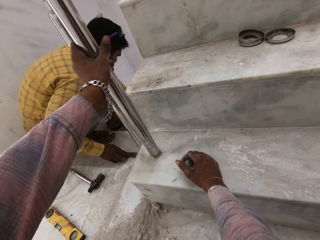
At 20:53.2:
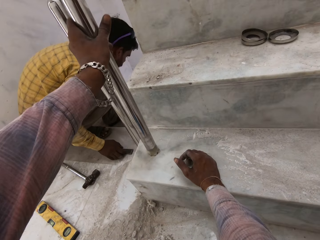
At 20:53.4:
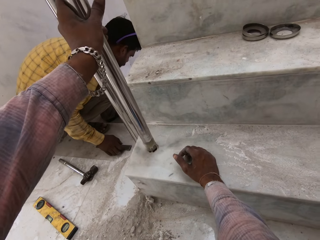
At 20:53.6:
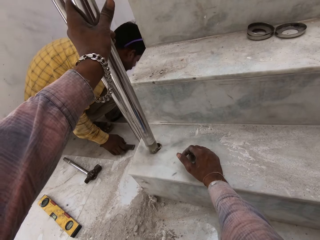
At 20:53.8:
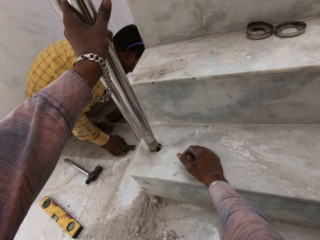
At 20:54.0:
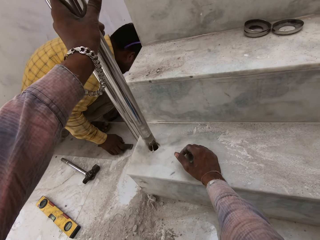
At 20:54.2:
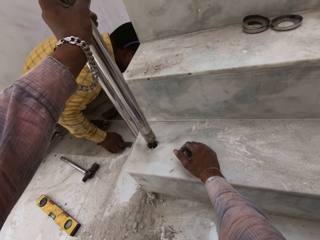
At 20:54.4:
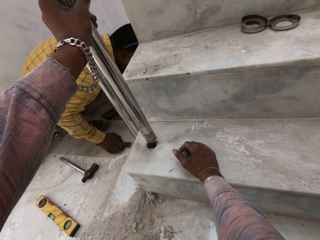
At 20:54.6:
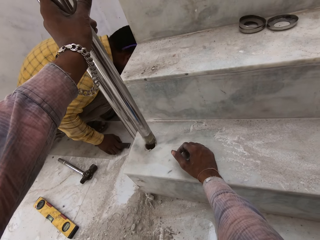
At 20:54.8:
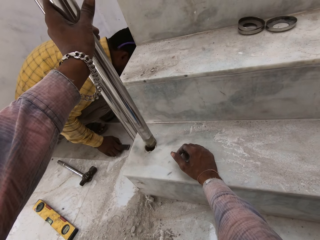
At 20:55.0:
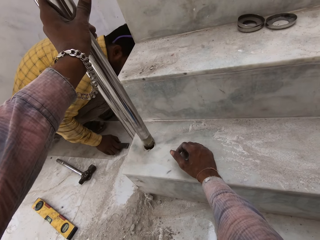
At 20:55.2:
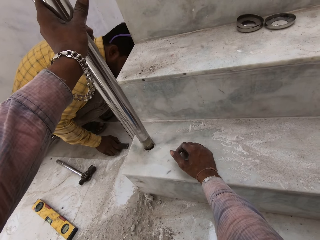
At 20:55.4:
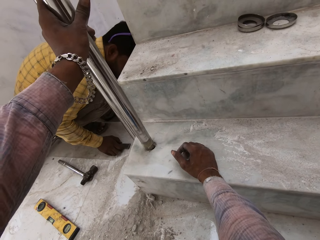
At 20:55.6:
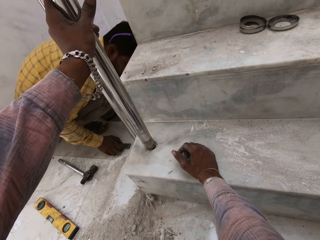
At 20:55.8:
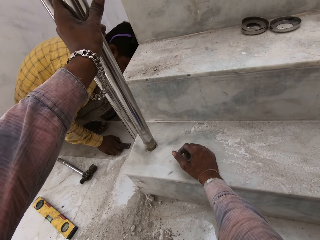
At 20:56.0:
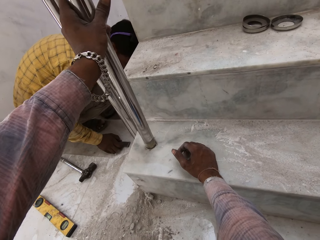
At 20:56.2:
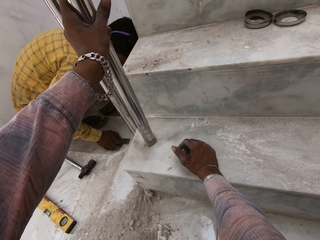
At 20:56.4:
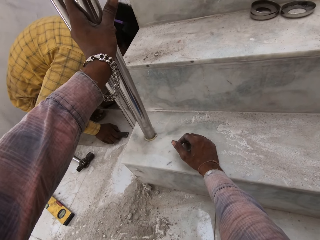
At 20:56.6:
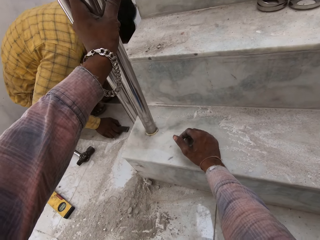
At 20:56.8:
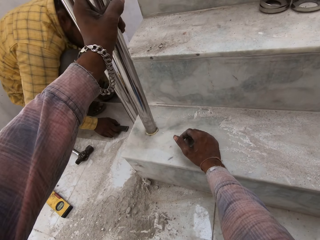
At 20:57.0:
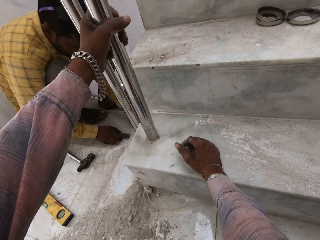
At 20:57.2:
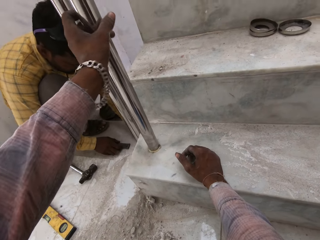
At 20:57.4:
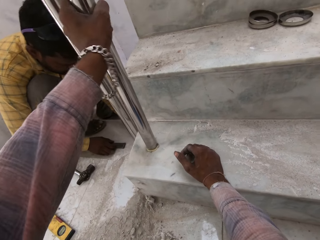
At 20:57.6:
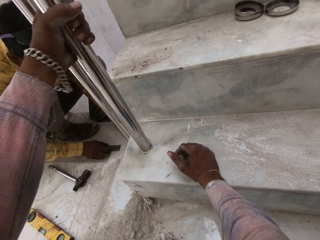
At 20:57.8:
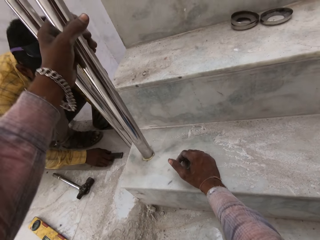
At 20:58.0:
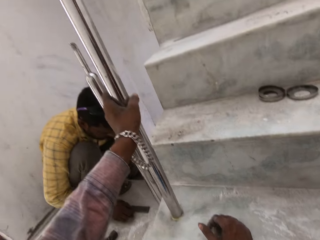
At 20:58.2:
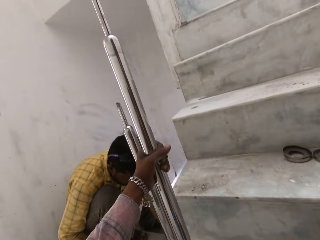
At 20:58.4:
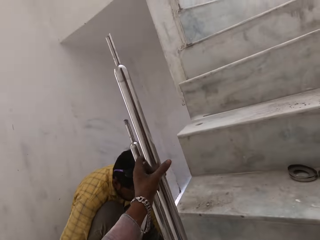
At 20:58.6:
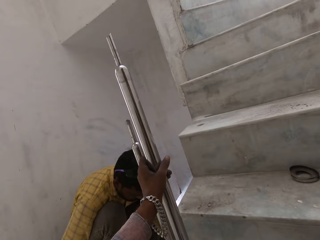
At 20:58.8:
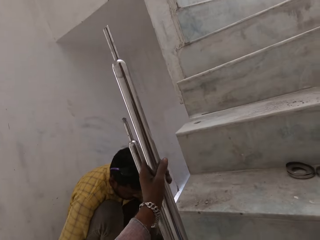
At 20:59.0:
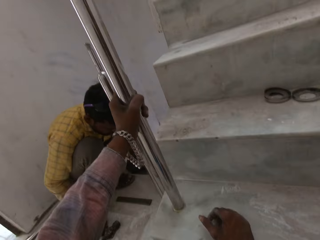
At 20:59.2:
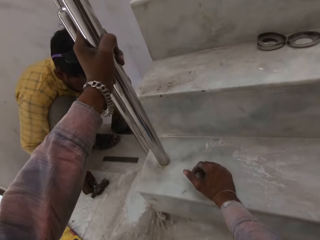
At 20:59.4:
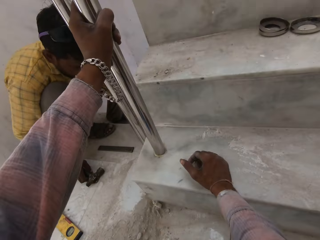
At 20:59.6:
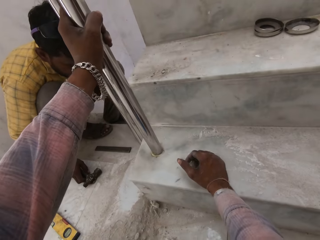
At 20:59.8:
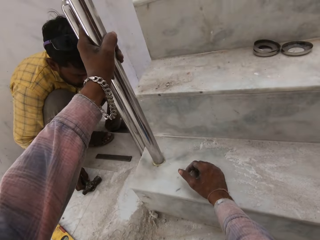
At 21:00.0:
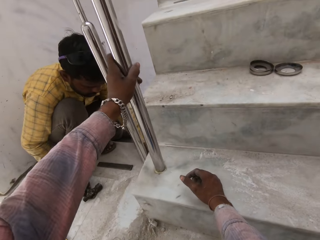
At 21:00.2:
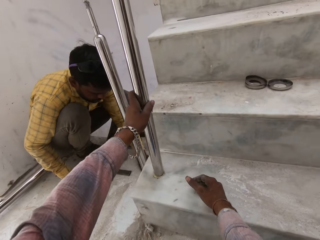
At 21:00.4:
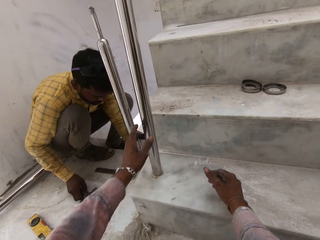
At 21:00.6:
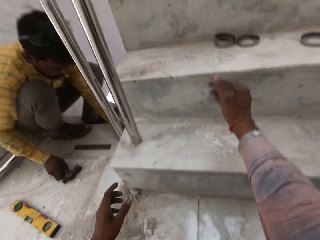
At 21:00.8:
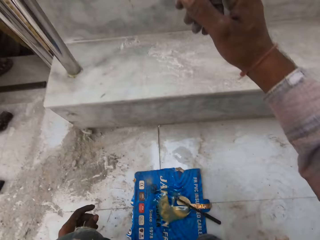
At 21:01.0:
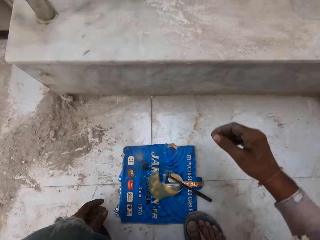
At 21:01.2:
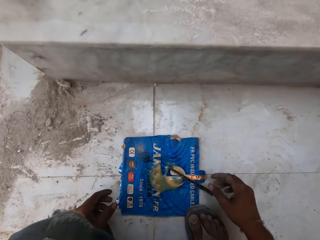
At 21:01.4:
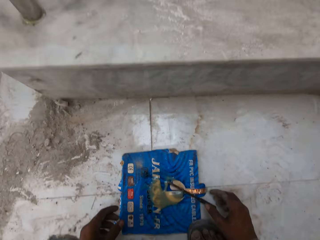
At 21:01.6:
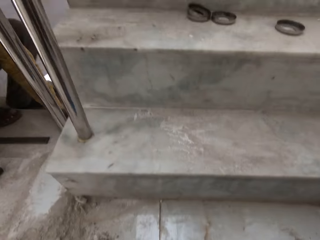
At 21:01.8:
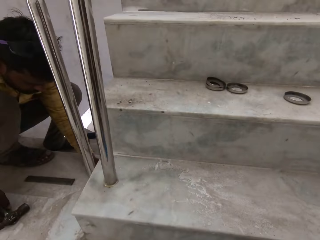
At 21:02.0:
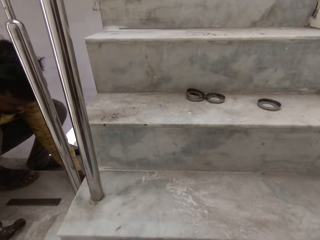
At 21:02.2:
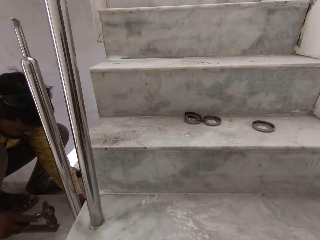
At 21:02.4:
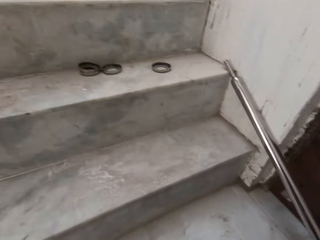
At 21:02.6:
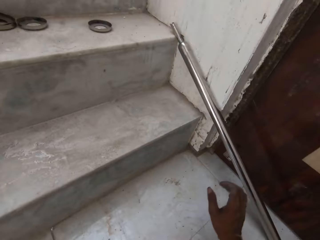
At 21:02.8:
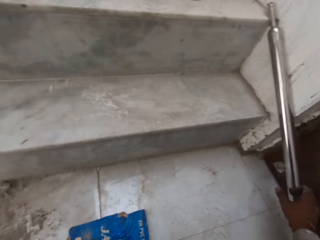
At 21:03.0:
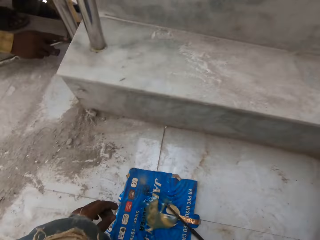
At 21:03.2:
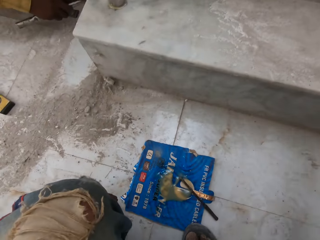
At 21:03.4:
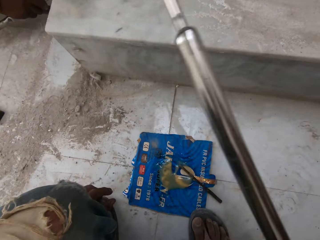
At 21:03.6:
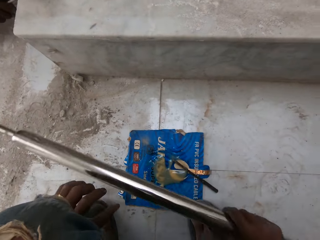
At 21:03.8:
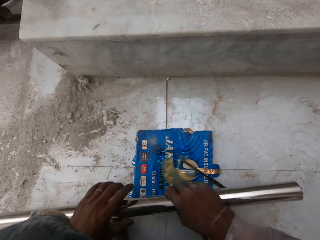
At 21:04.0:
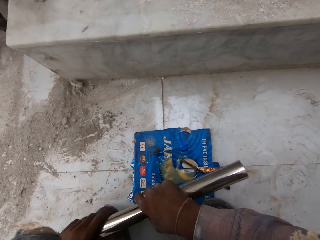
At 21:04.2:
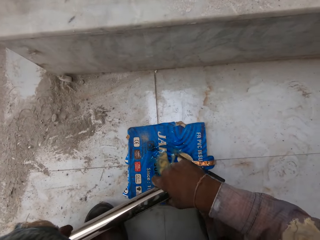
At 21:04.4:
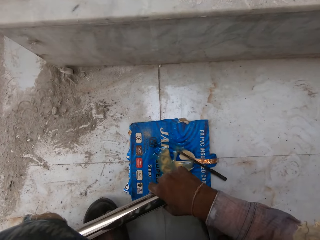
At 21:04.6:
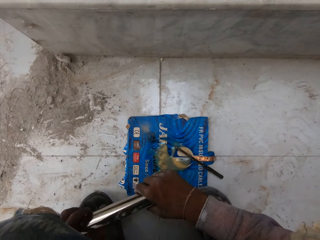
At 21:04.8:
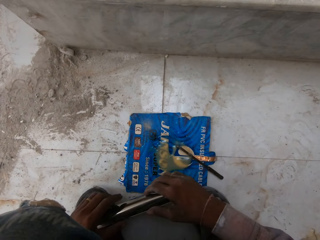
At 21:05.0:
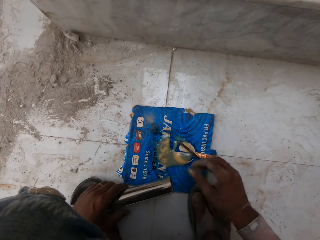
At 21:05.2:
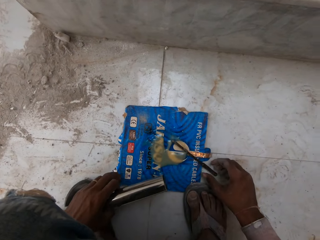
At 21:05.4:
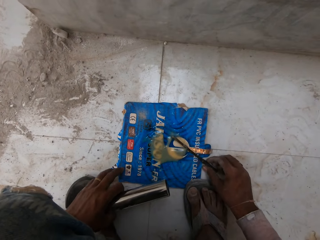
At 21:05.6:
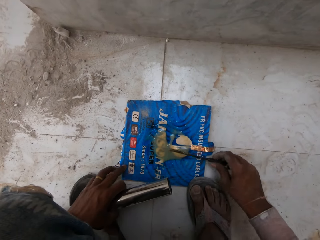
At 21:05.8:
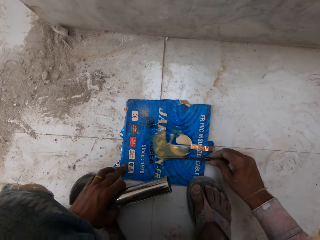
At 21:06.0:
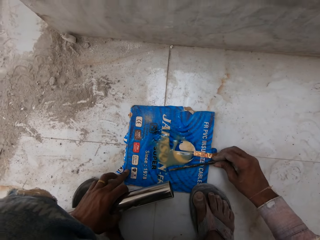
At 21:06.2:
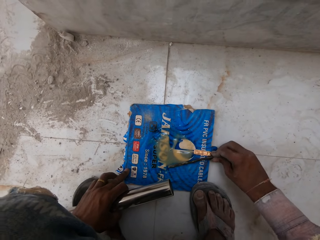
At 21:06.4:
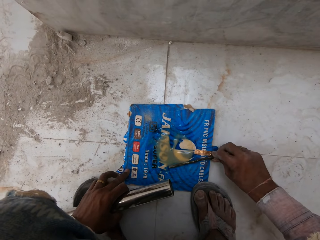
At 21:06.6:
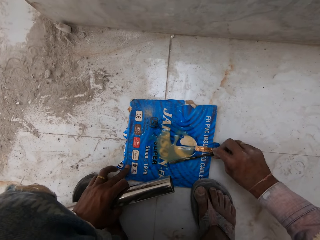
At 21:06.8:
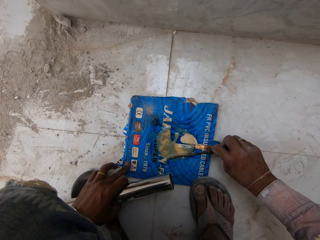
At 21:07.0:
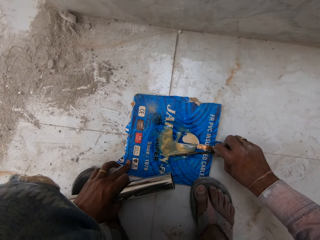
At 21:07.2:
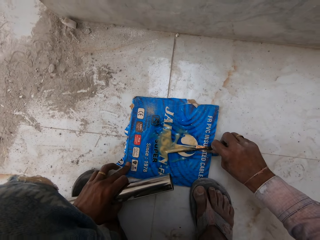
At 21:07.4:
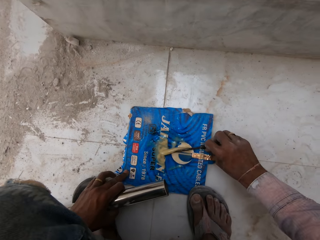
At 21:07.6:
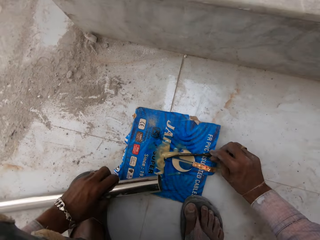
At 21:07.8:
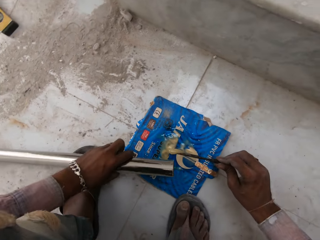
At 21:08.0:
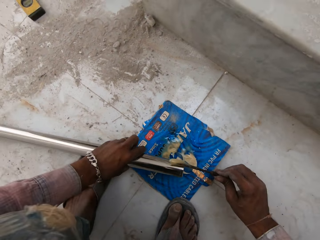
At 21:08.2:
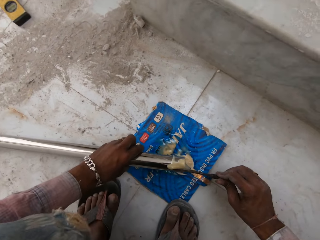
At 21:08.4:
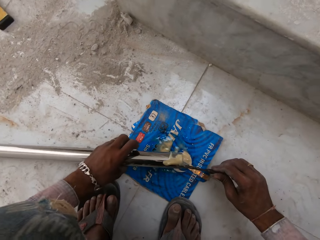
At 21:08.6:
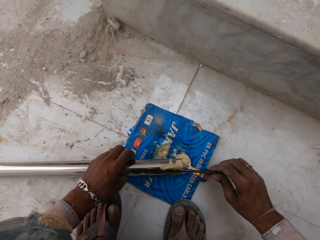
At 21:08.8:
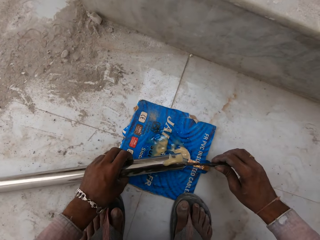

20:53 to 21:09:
The camera wearer fixes the steel rod in his hands into a hole on the stairs. He rolls the steel rod in the hole on the floor with his left hand. He picks up a steel rod on the stairs with his right hand. He holds the steel rod in his right hand with his left hand. He scoops some gum on the carton on the floor with the screwdriver in his right hand. He puts something on the steel rod with the screwdriver.

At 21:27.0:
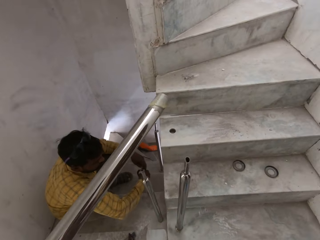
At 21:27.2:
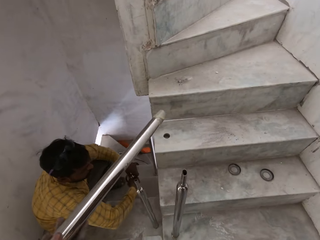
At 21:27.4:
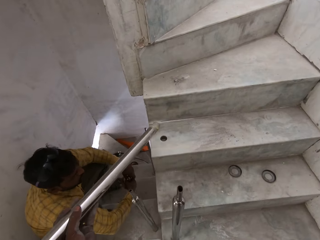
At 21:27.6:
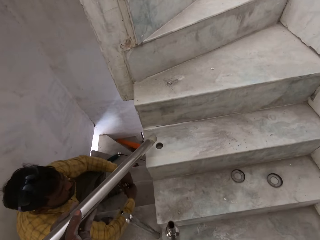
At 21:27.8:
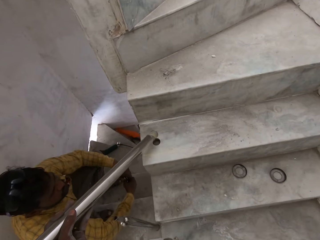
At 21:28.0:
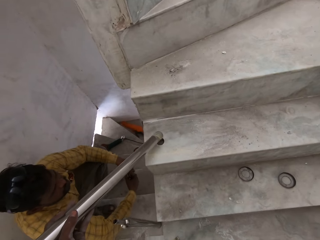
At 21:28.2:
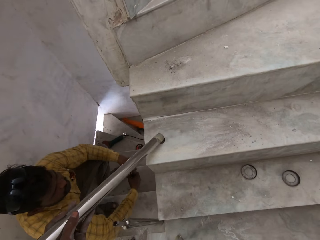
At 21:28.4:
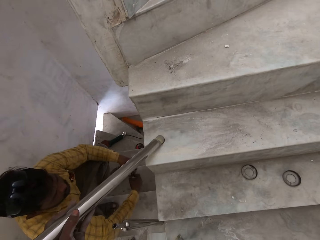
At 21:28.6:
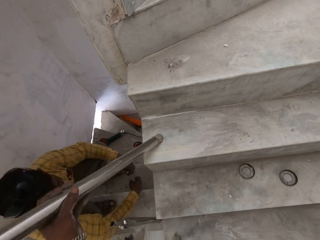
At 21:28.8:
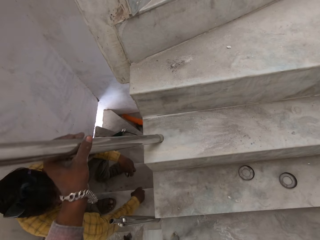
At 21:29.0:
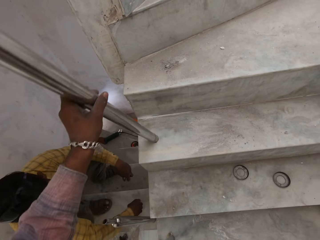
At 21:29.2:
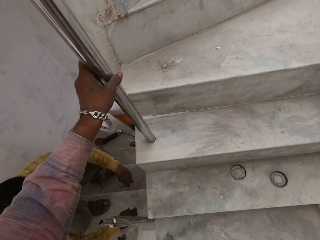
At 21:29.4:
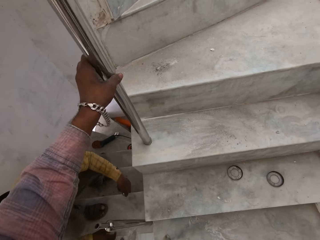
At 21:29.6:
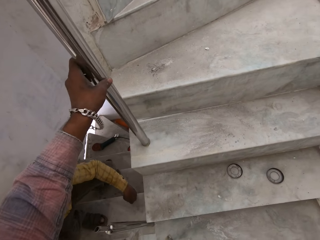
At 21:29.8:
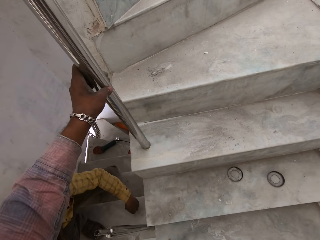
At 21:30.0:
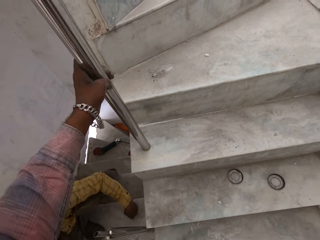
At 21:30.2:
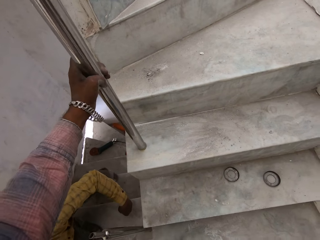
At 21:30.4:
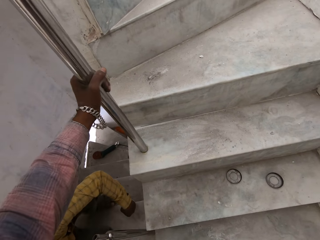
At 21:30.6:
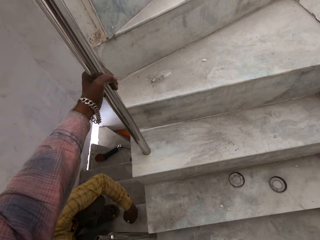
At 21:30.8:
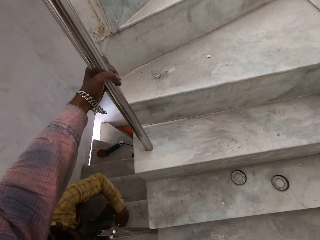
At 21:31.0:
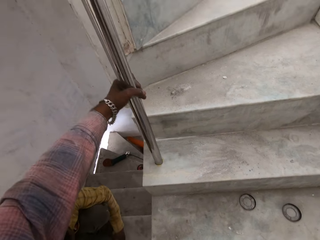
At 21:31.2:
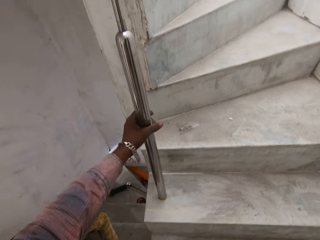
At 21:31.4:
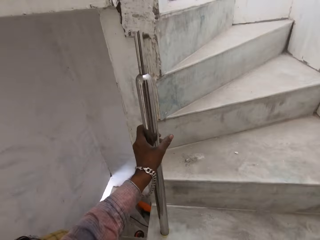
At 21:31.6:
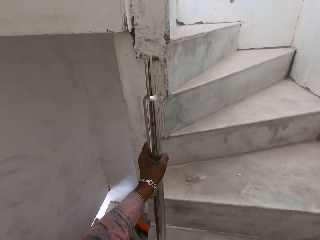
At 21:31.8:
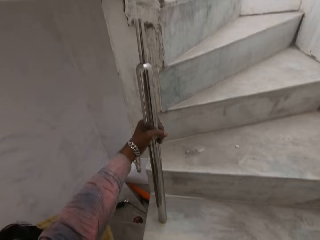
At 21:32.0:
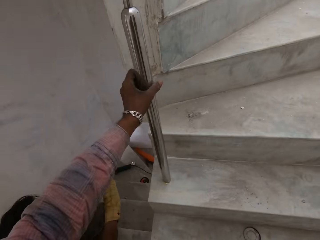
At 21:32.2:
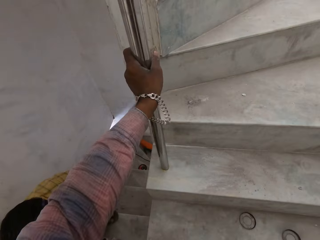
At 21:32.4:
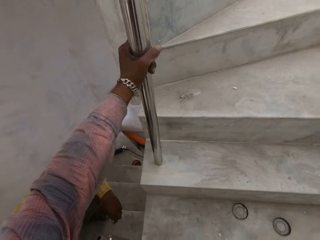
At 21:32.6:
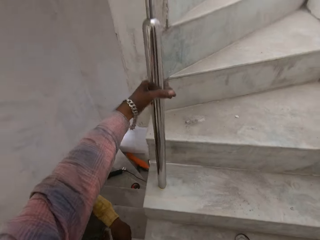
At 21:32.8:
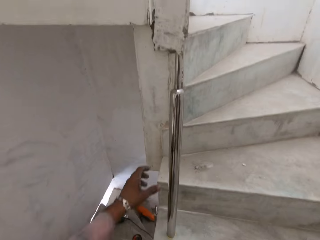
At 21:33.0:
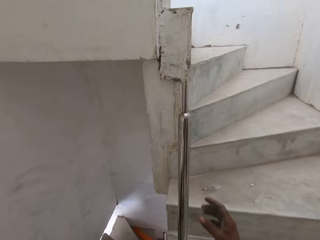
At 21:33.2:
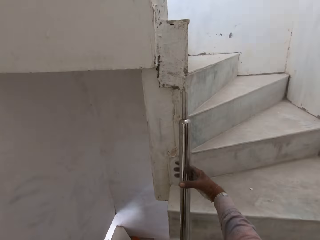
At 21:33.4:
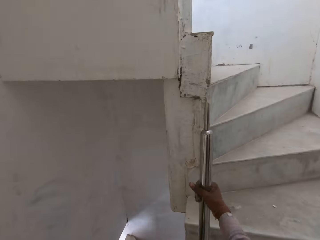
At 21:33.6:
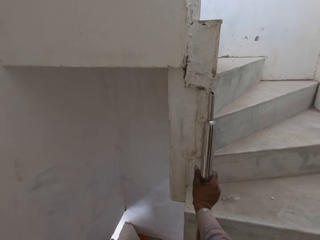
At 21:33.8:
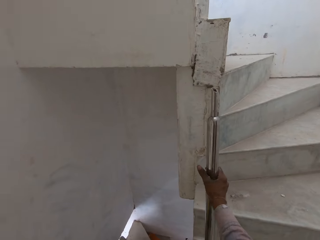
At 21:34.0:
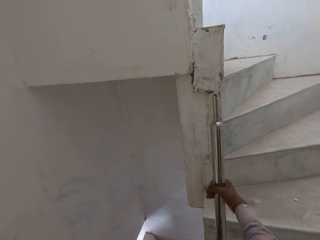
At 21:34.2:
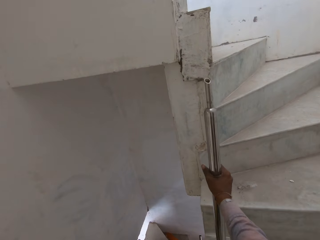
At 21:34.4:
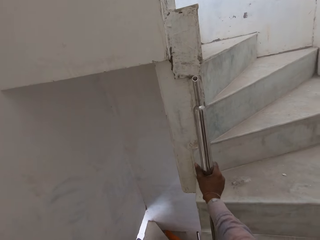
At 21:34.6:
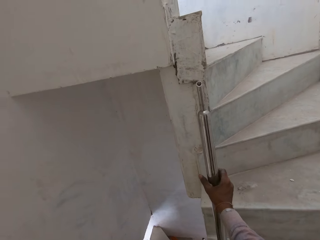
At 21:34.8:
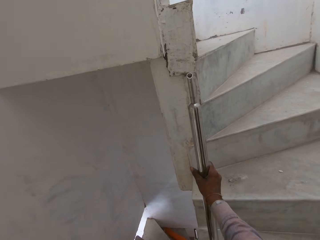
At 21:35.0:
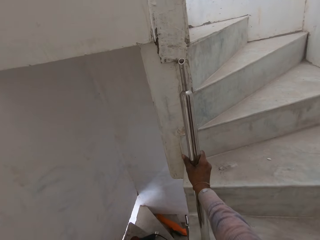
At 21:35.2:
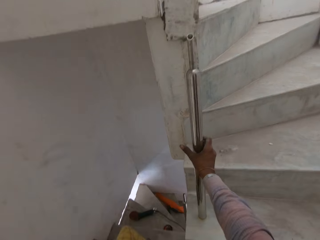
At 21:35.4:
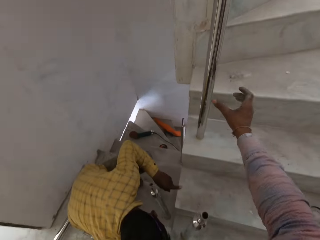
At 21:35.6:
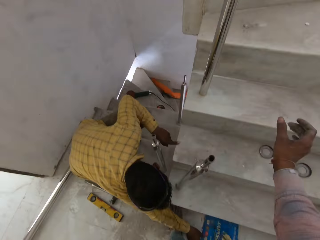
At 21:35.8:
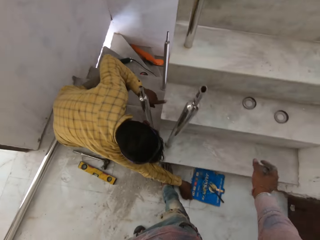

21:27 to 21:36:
The camera wearer fixes the steel rod in his hands into a hole on the stairs. He rolls the steel rod in the hole on the floor with his left hand. He rolls the steel rod in the hole on the floor with his right hand.
